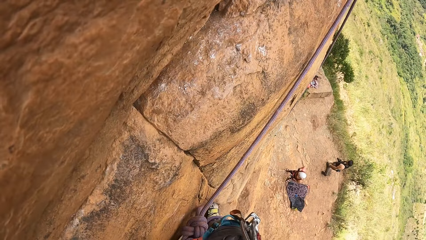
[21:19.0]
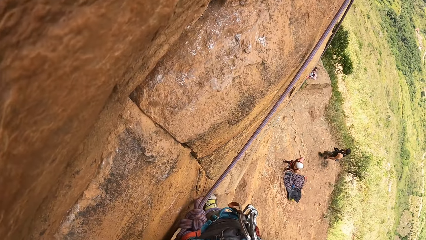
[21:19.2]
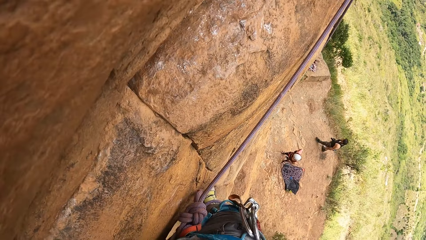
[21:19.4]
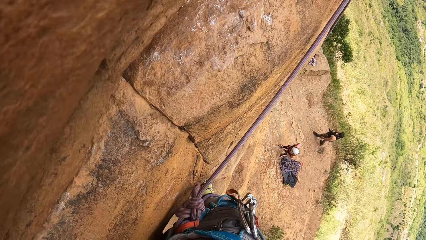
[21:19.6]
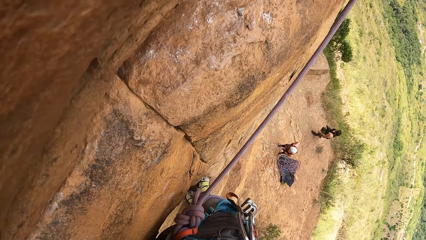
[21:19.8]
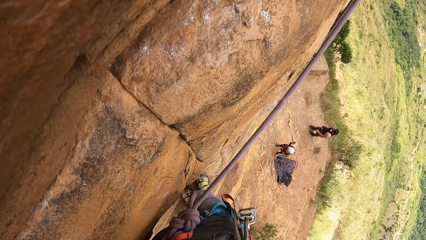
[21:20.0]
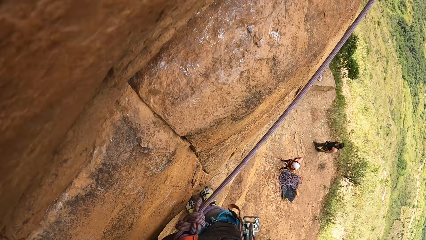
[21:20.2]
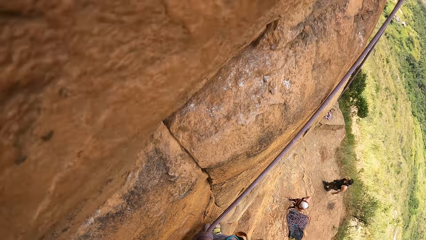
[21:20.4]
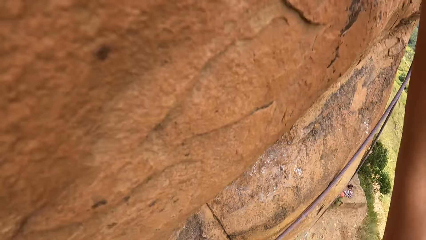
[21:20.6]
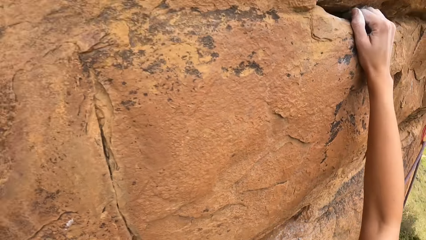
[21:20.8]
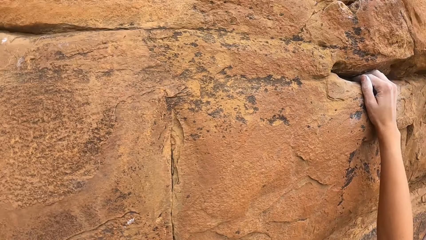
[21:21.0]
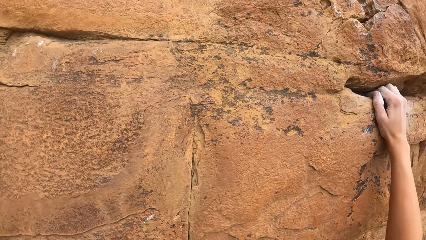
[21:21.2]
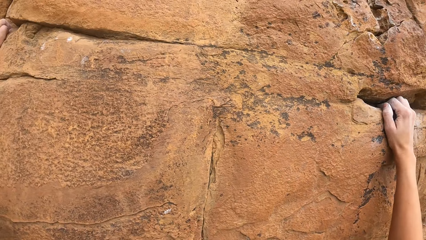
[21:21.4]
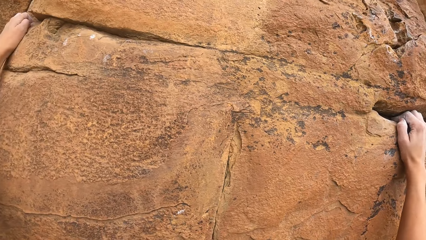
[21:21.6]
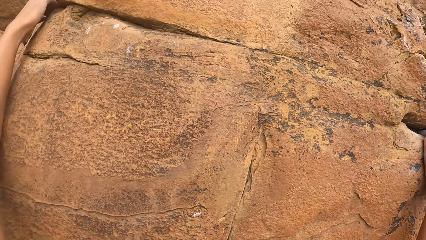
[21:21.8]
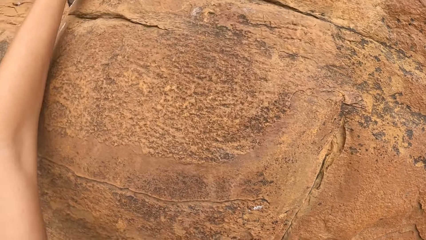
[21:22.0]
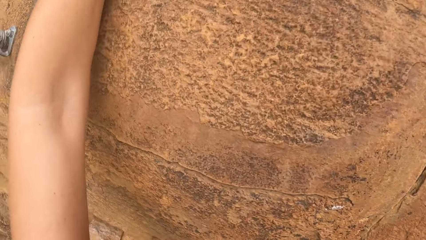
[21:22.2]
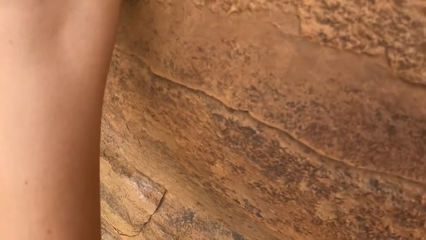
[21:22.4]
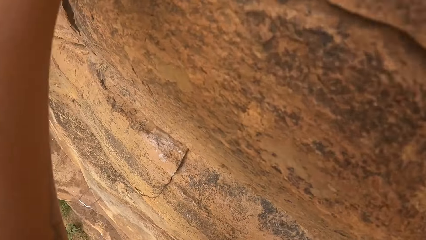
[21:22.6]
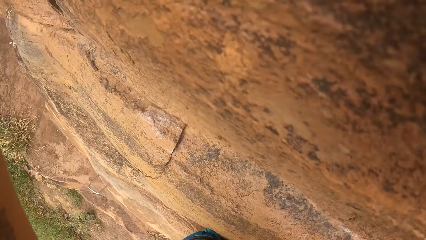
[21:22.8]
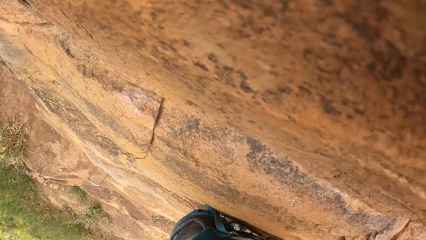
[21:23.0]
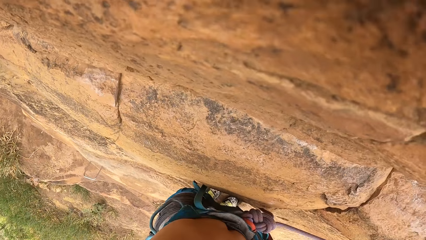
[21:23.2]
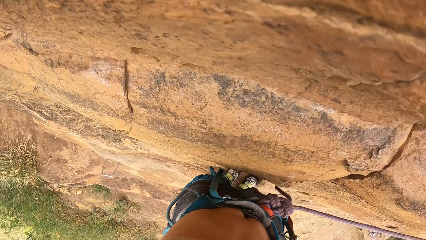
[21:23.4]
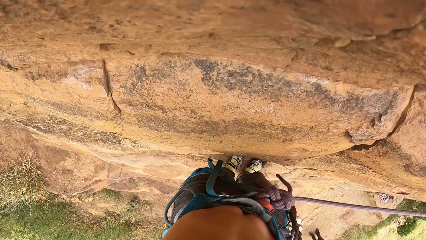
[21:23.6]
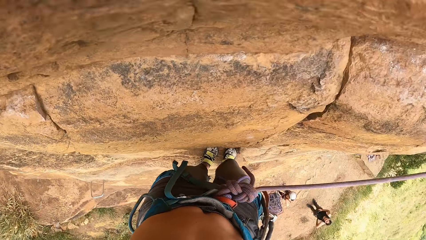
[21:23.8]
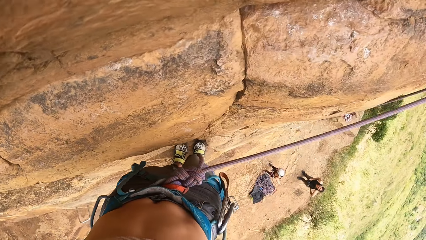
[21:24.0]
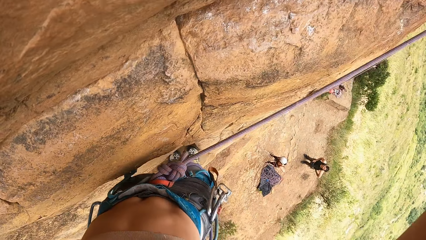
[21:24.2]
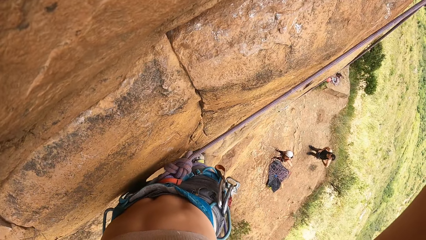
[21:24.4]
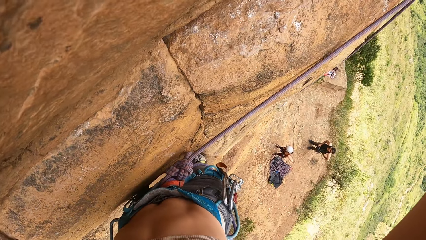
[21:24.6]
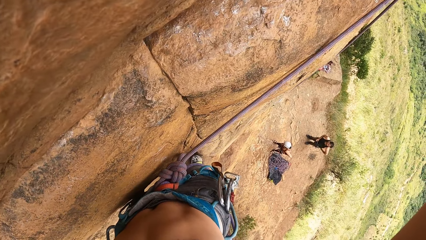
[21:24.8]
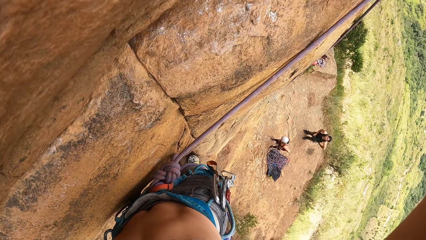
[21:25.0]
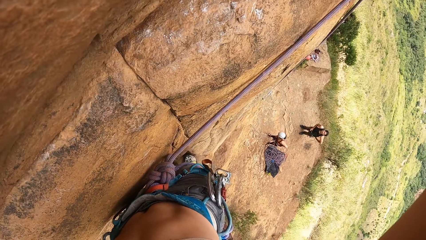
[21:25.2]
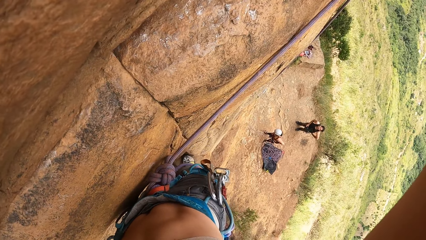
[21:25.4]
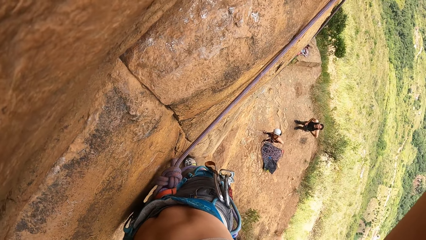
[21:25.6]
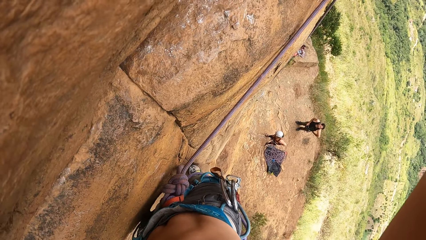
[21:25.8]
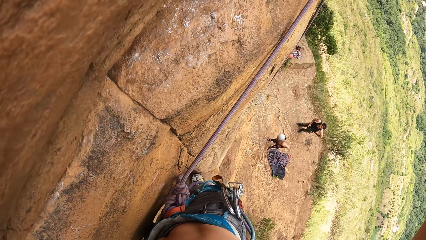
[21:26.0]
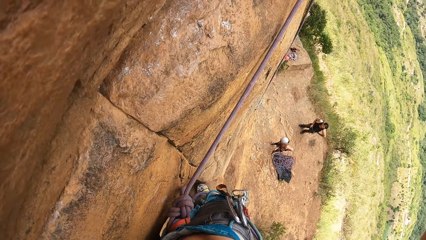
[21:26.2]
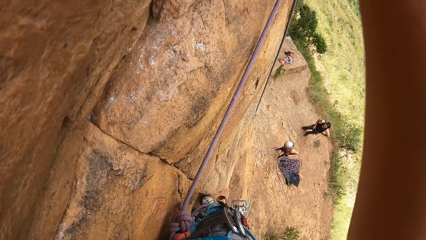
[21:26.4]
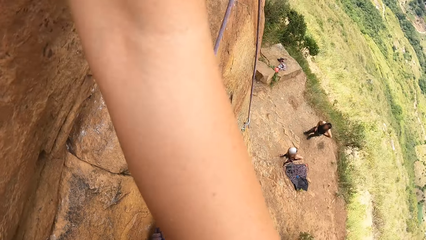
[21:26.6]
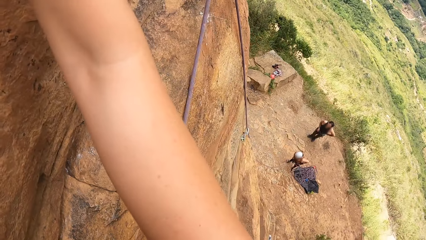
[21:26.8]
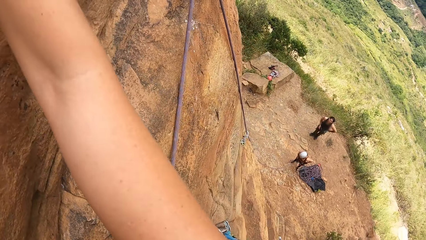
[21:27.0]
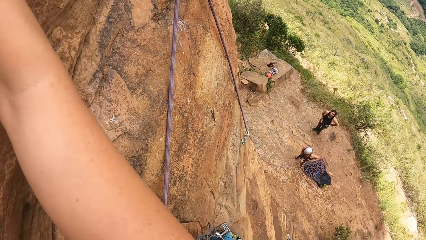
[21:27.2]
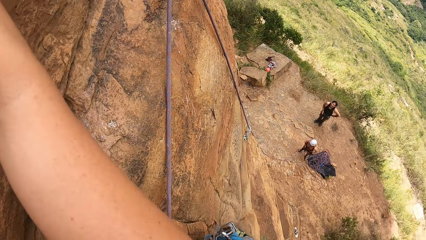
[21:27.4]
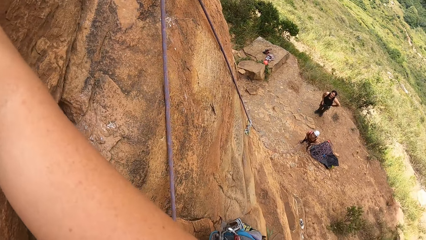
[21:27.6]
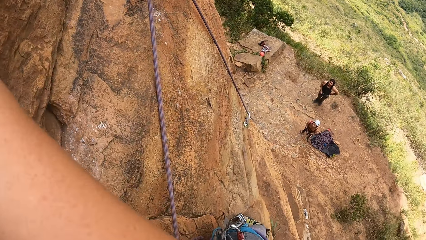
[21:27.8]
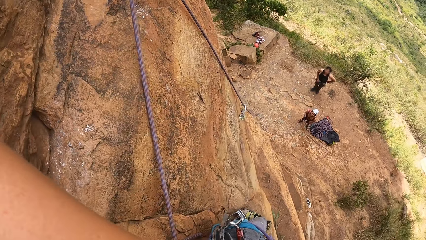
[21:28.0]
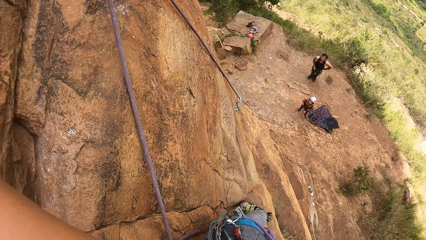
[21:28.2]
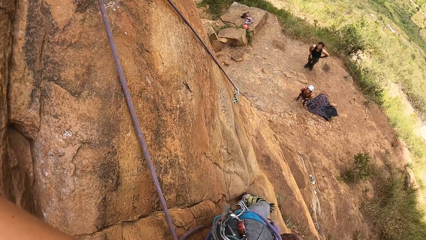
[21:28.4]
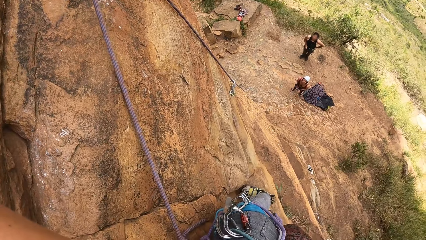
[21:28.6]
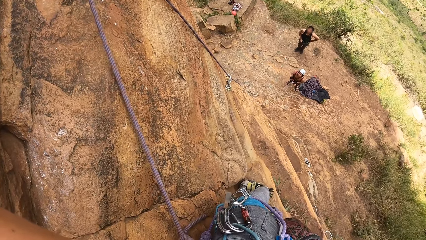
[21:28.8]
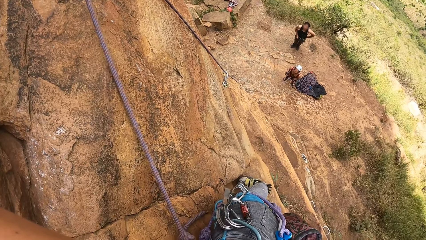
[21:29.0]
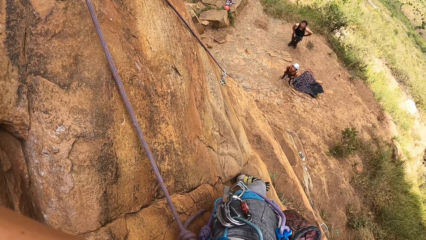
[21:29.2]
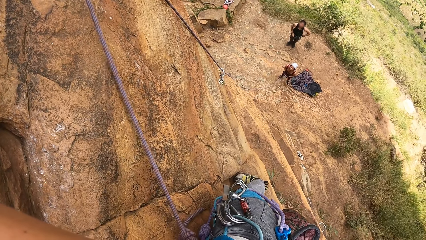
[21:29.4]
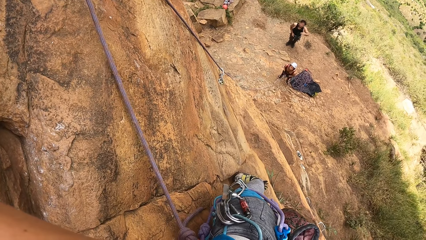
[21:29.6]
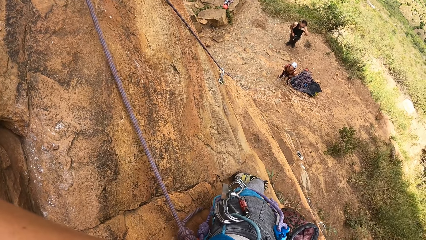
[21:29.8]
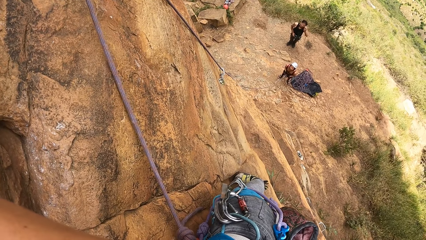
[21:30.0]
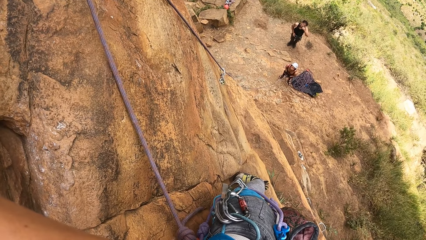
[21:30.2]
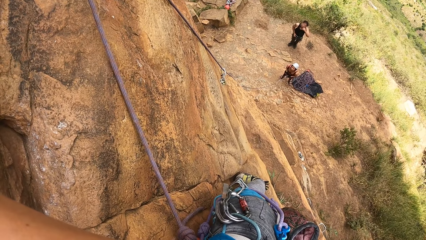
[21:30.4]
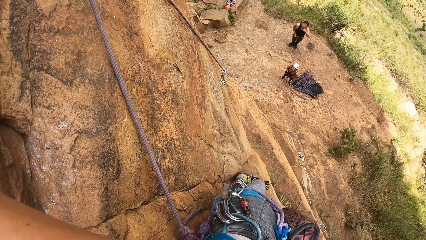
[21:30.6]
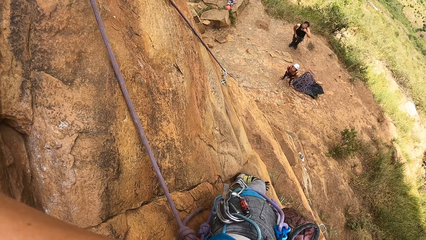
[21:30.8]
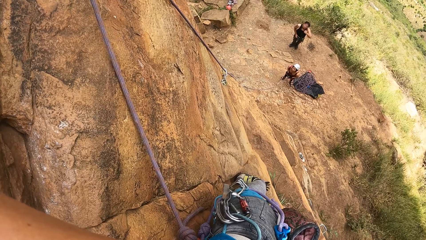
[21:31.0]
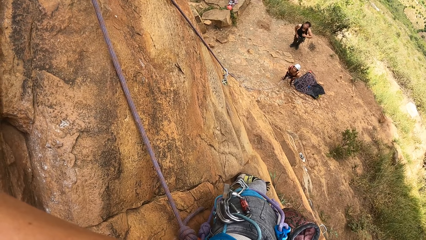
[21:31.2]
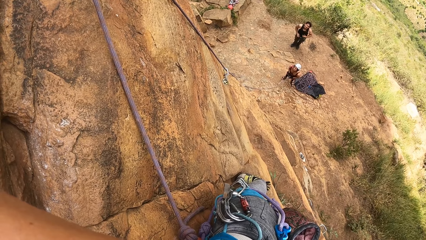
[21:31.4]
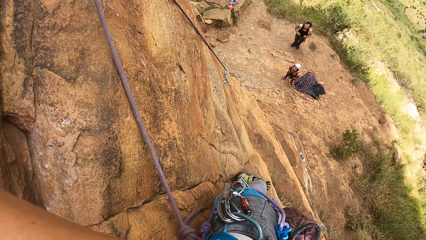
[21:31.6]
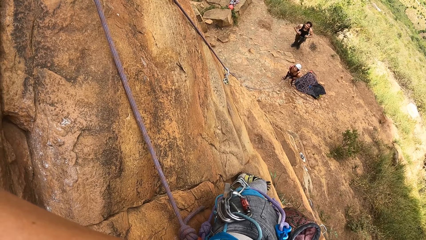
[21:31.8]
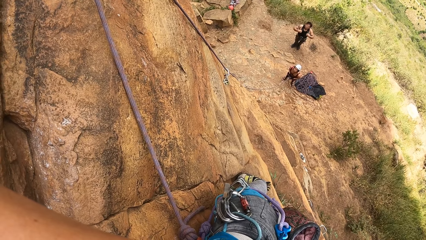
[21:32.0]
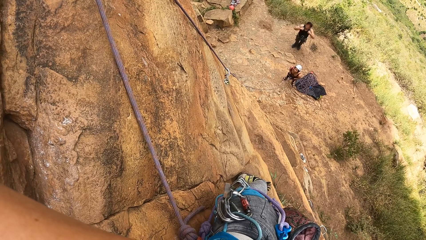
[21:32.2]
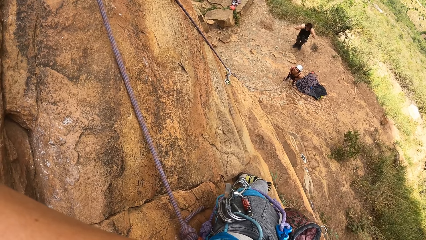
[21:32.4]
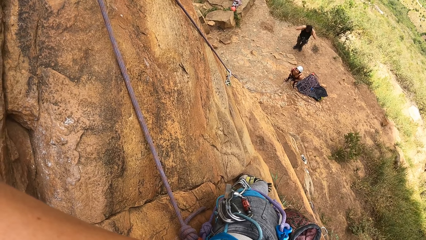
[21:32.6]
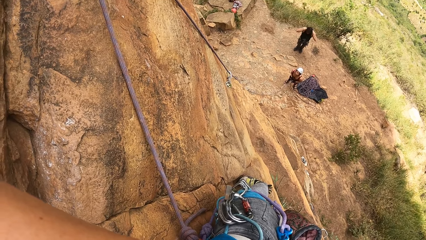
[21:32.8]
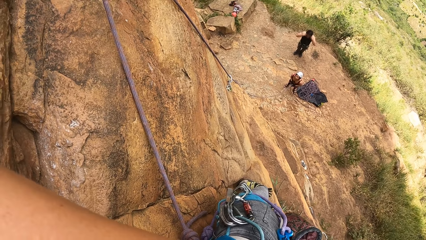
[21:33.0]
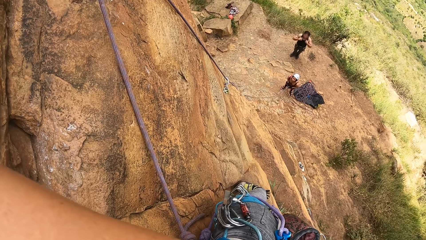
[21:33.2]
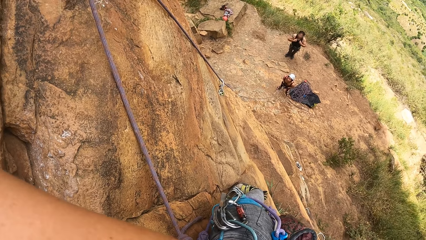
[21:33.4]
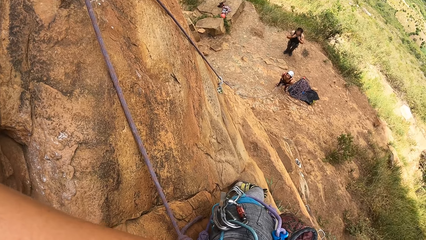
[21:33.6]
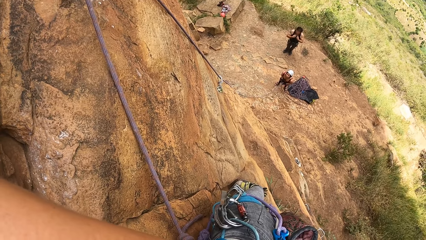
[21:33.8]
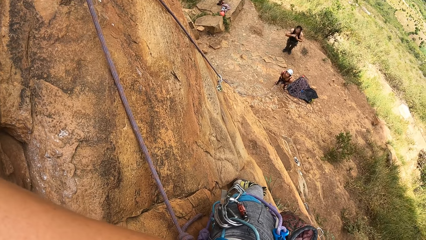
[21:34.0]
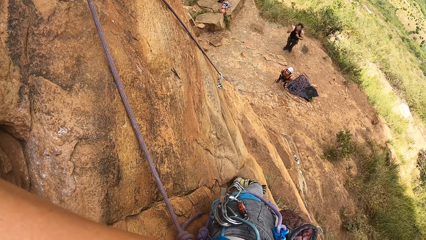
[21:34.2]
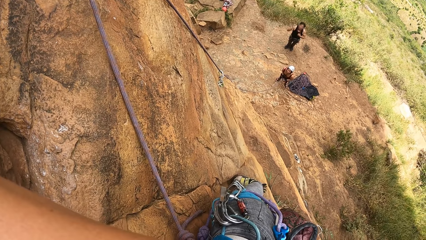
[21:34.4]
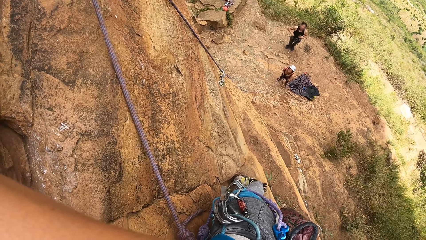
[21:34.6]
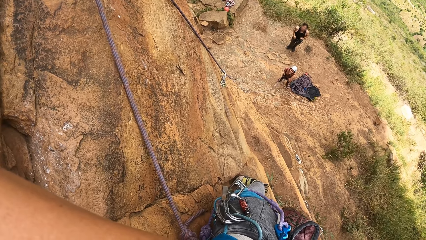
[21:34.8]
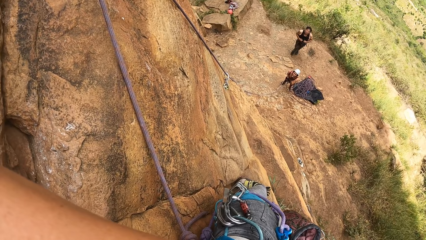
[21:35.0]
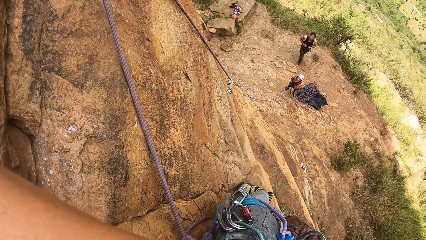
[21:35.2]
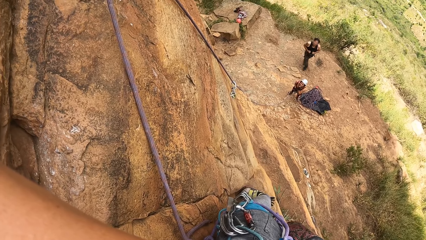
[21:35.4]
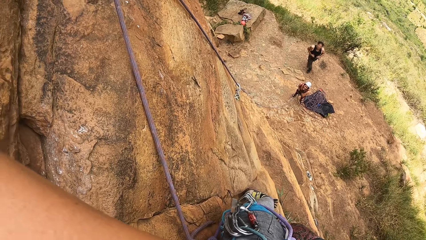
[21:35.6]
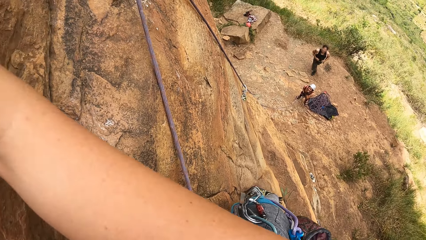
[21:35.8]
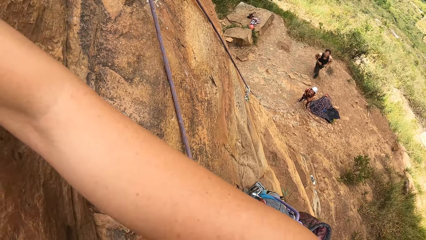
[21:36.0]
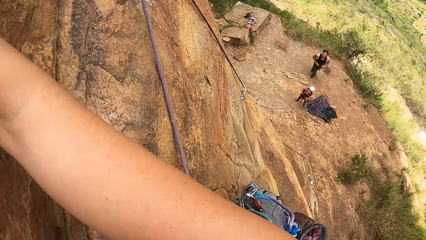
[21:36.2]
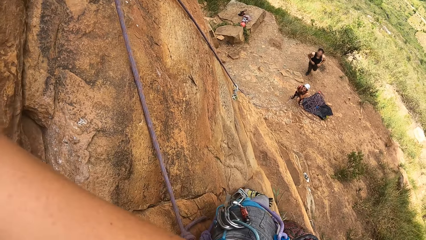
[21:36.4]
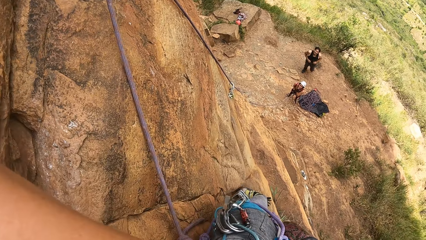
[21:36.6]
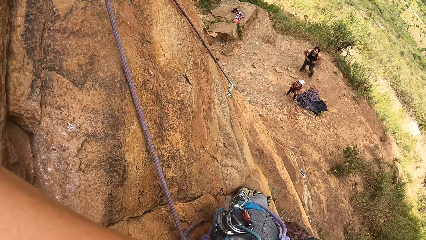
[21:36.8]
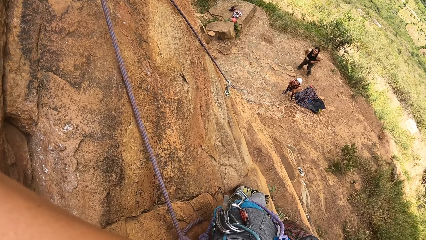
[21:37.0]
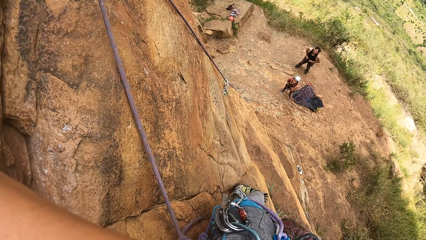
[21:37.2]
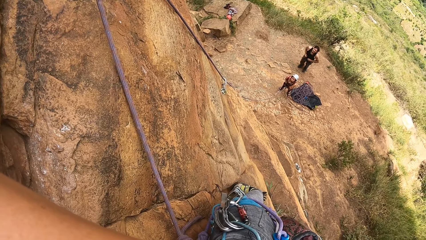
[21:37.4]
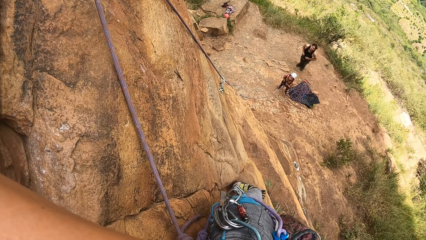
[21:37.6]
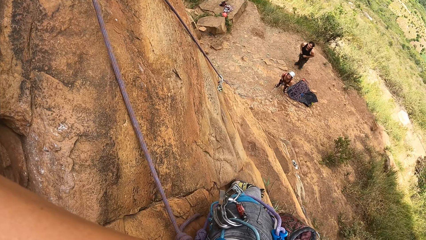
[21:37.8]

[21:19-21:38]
A man gestures at the camera wearer.
